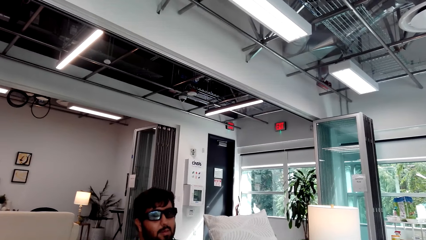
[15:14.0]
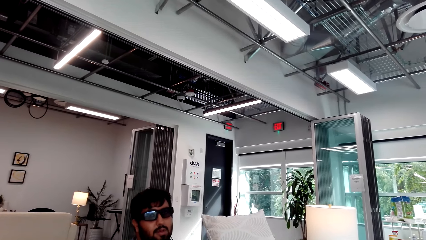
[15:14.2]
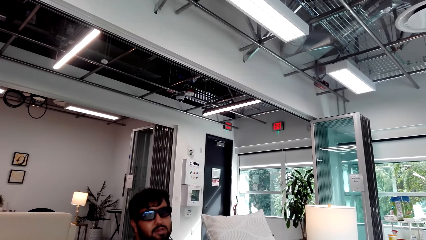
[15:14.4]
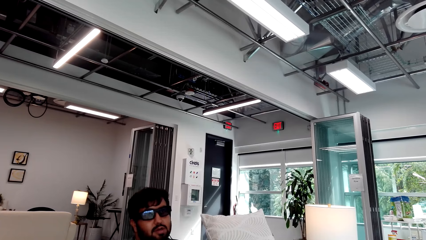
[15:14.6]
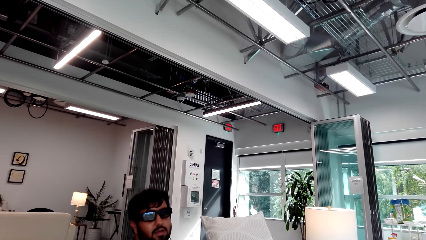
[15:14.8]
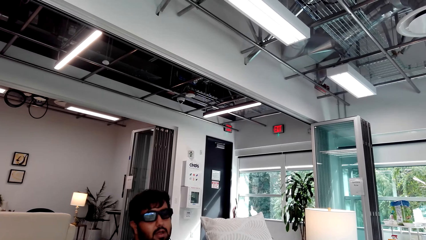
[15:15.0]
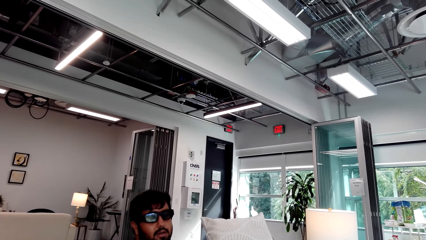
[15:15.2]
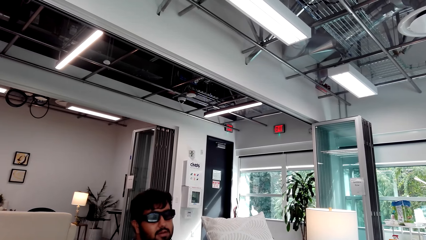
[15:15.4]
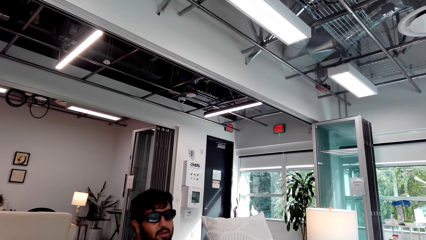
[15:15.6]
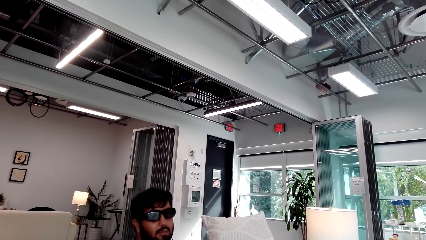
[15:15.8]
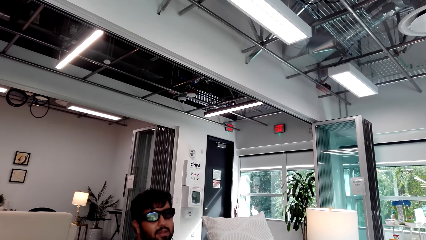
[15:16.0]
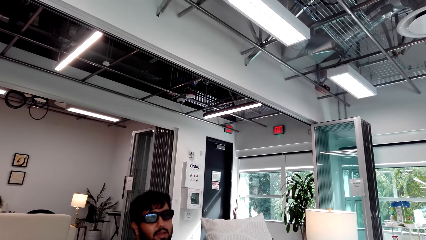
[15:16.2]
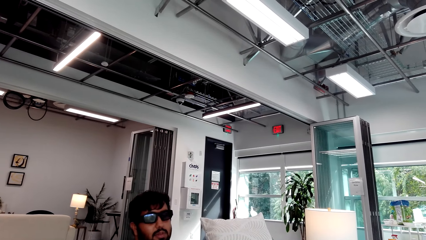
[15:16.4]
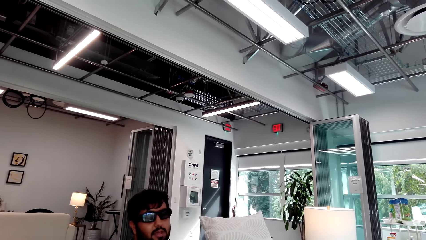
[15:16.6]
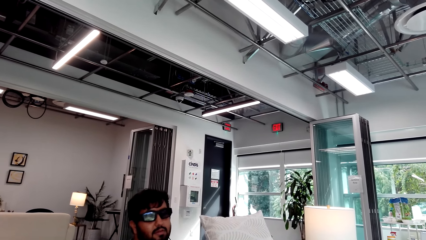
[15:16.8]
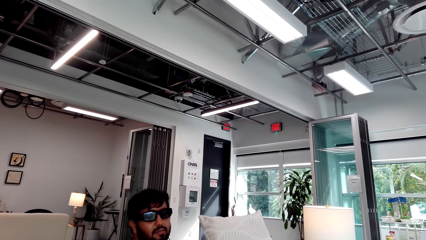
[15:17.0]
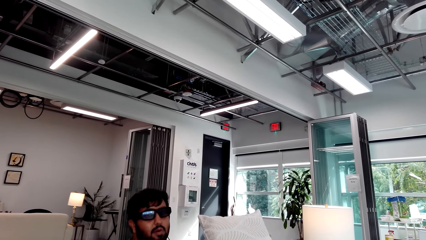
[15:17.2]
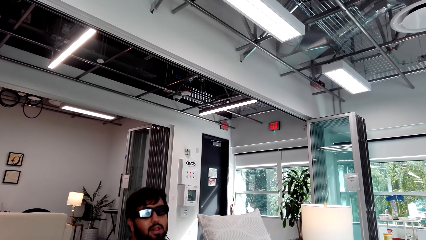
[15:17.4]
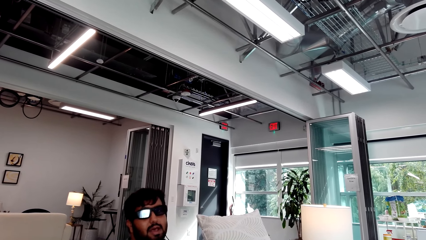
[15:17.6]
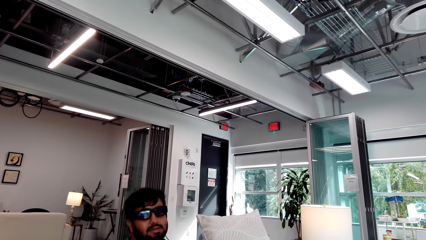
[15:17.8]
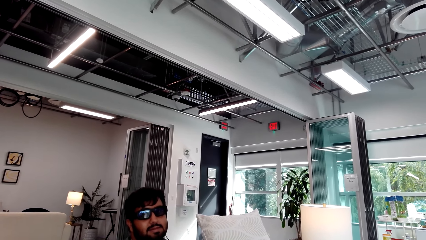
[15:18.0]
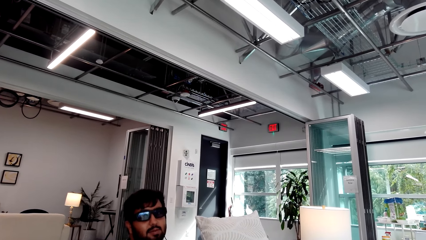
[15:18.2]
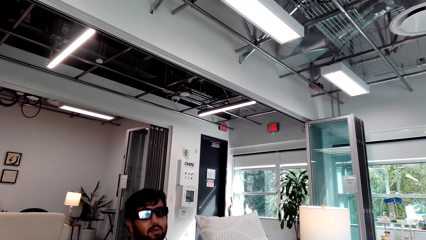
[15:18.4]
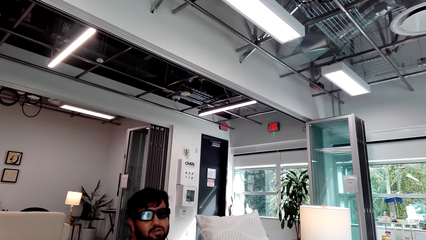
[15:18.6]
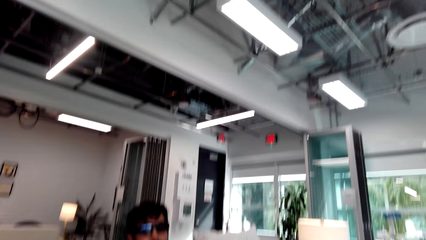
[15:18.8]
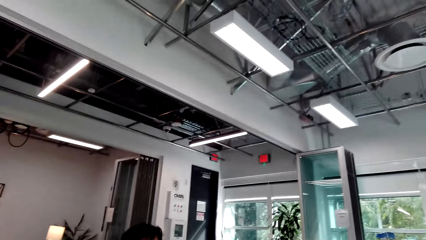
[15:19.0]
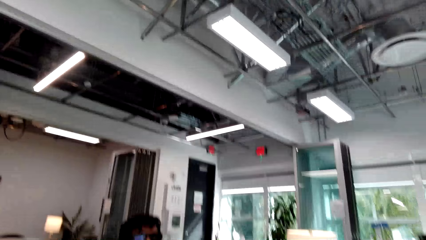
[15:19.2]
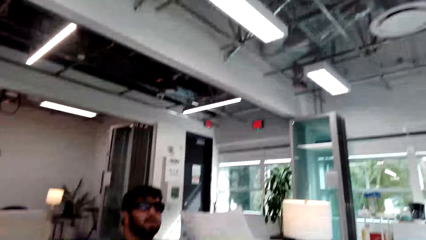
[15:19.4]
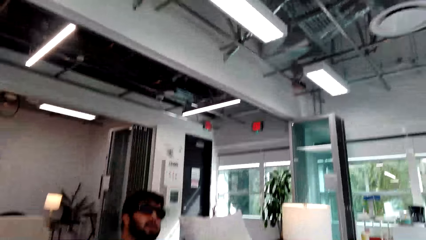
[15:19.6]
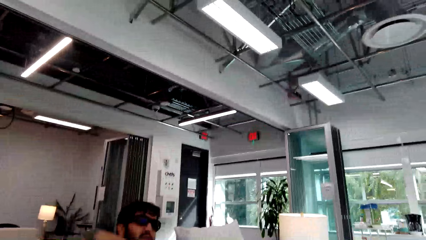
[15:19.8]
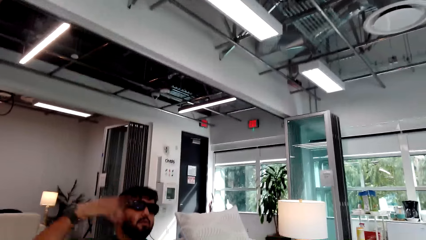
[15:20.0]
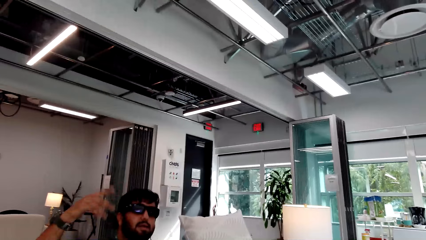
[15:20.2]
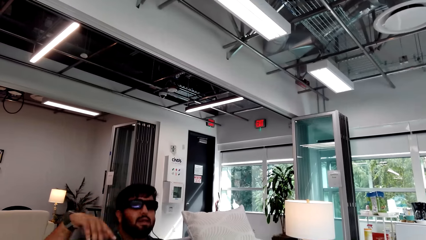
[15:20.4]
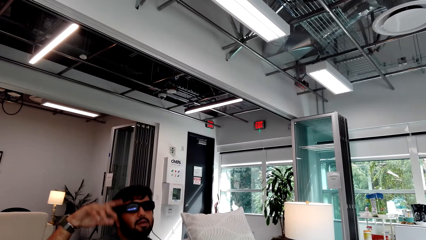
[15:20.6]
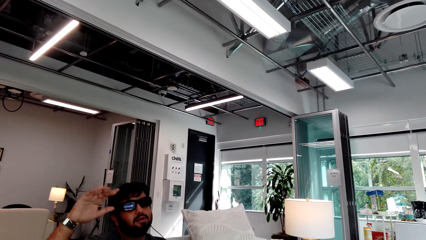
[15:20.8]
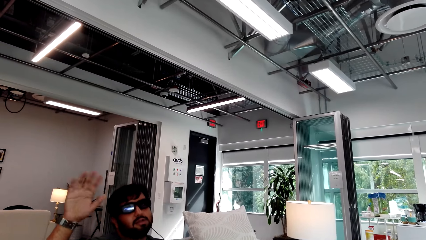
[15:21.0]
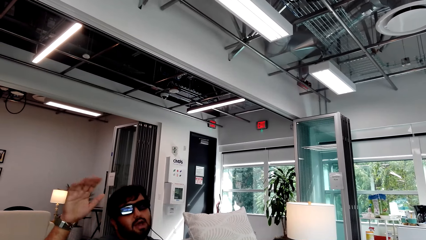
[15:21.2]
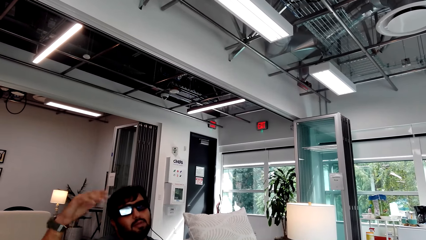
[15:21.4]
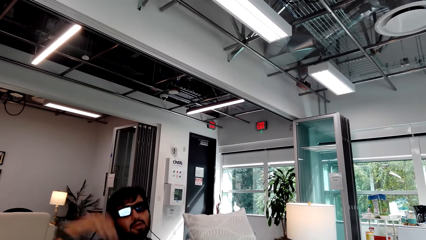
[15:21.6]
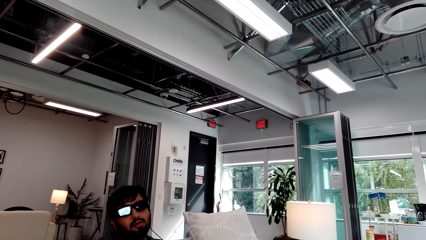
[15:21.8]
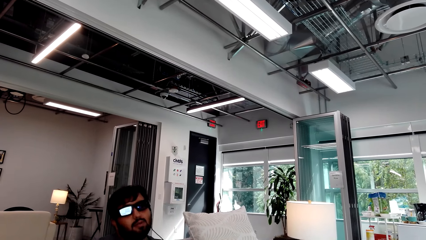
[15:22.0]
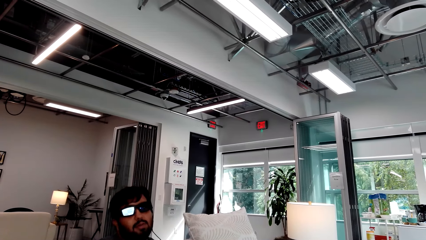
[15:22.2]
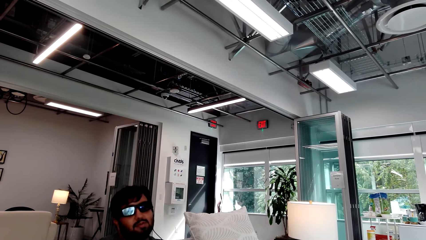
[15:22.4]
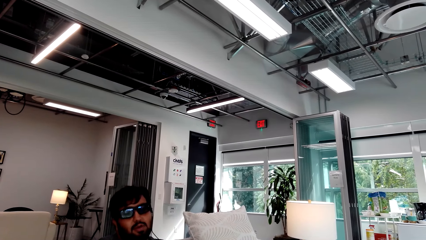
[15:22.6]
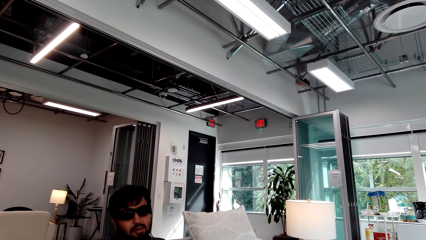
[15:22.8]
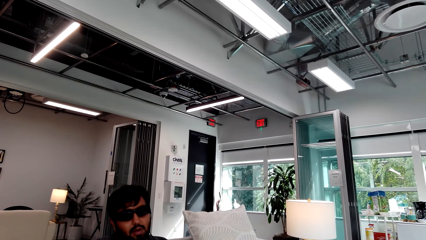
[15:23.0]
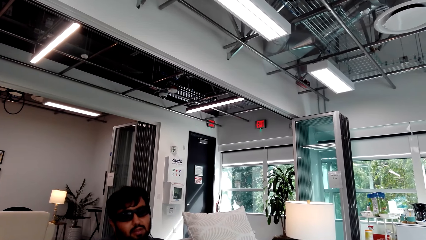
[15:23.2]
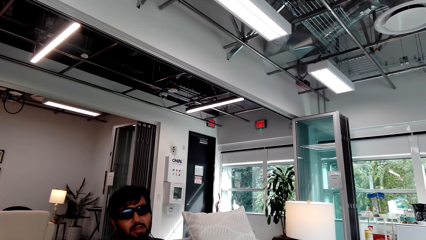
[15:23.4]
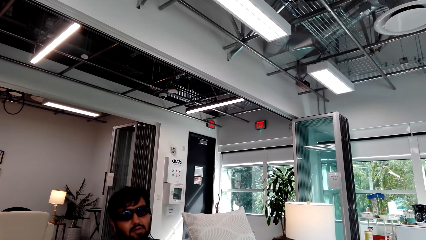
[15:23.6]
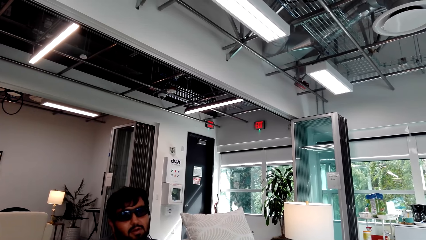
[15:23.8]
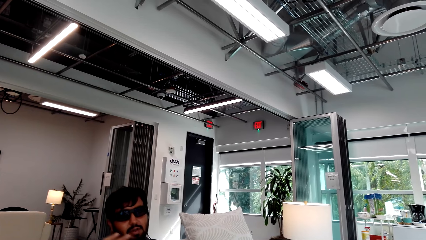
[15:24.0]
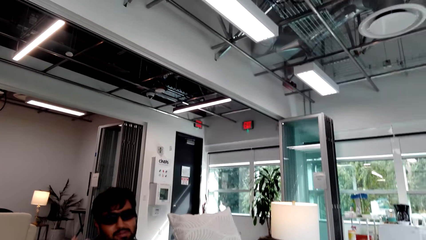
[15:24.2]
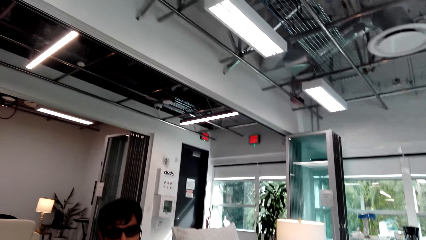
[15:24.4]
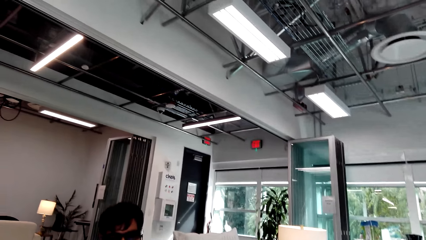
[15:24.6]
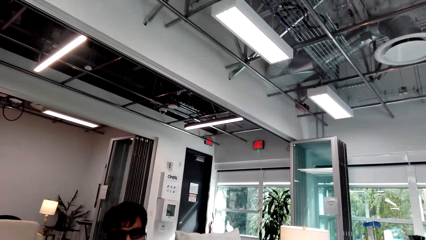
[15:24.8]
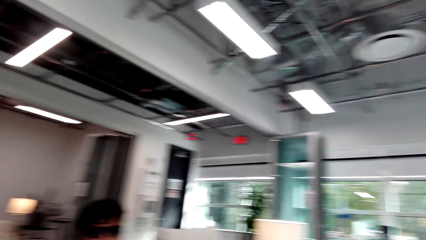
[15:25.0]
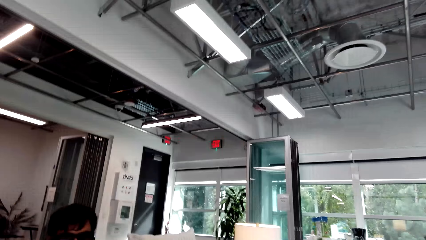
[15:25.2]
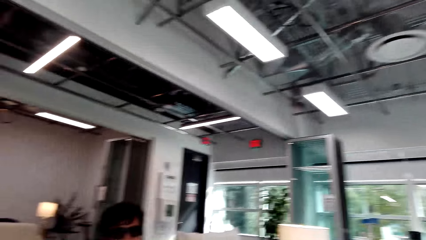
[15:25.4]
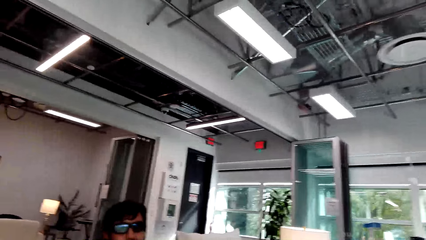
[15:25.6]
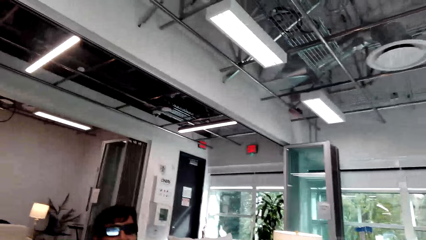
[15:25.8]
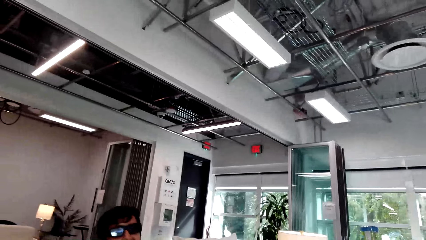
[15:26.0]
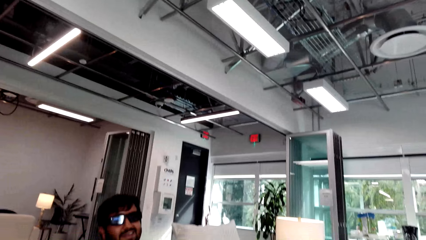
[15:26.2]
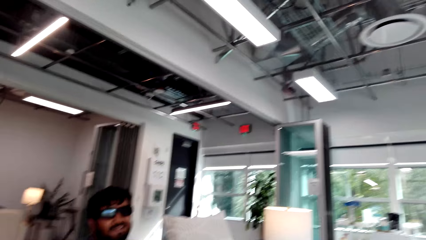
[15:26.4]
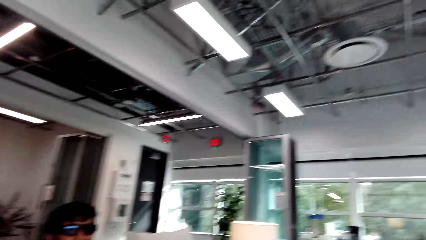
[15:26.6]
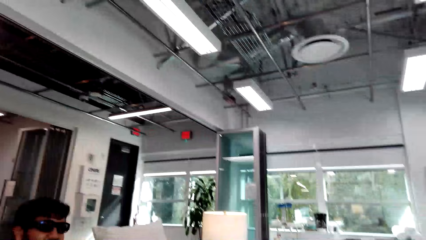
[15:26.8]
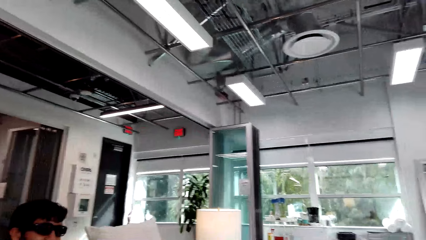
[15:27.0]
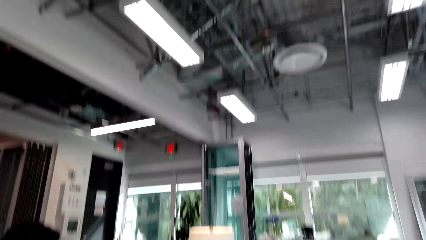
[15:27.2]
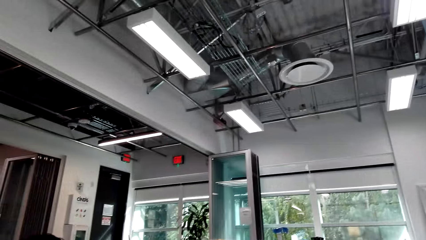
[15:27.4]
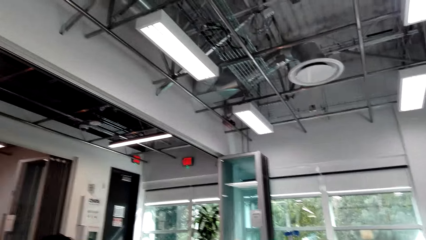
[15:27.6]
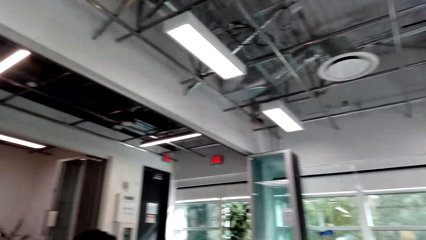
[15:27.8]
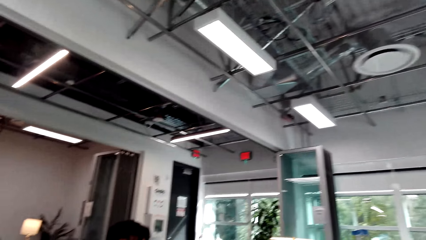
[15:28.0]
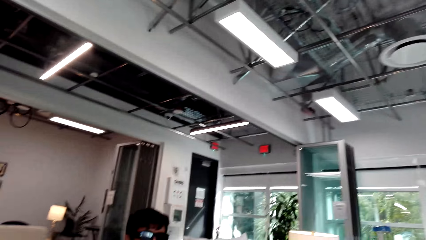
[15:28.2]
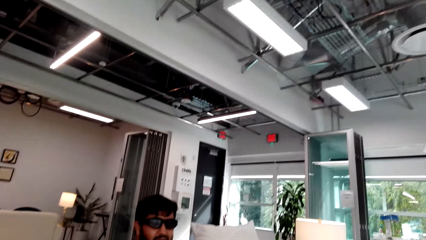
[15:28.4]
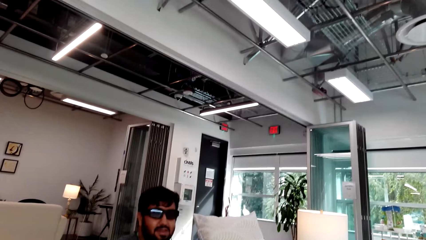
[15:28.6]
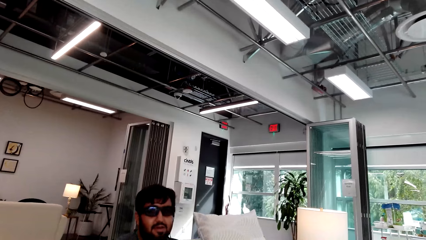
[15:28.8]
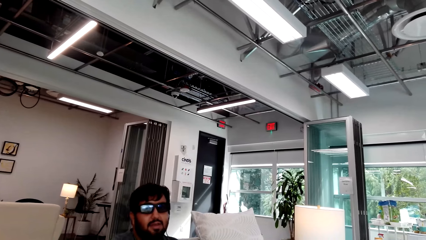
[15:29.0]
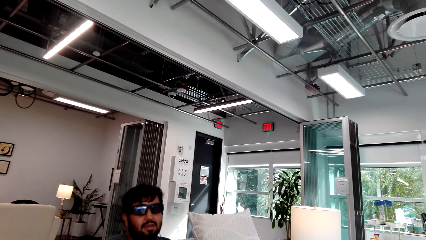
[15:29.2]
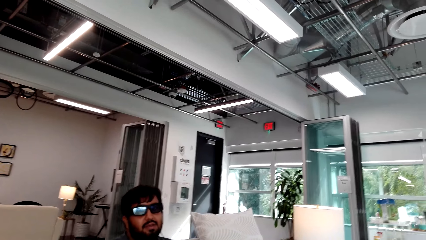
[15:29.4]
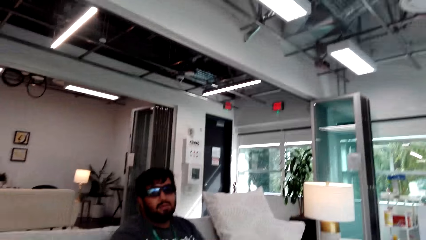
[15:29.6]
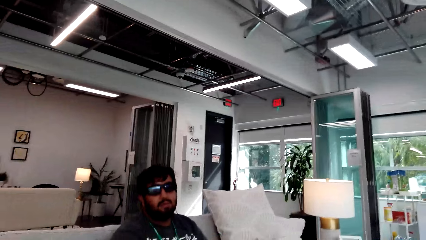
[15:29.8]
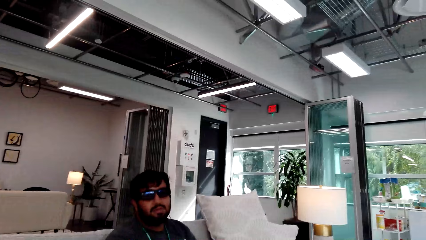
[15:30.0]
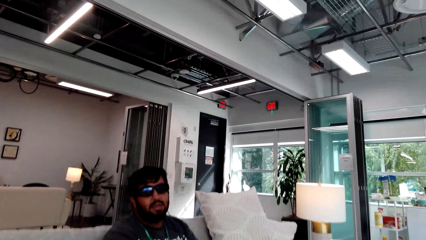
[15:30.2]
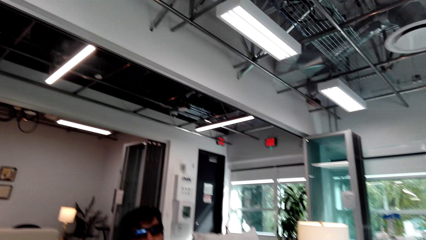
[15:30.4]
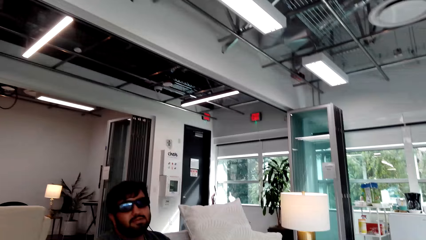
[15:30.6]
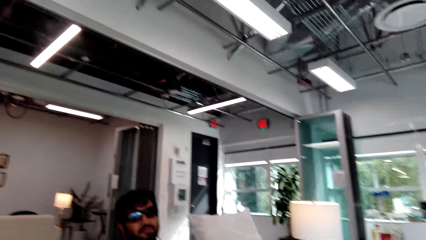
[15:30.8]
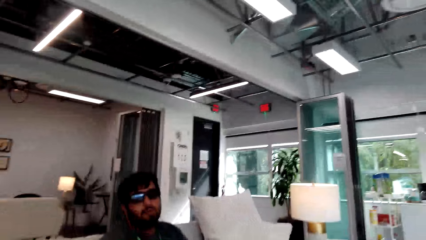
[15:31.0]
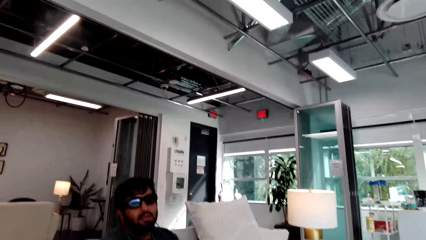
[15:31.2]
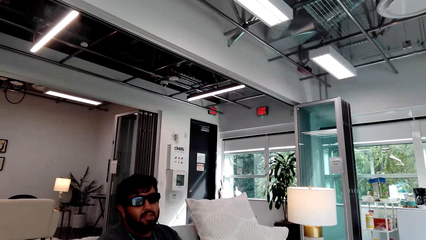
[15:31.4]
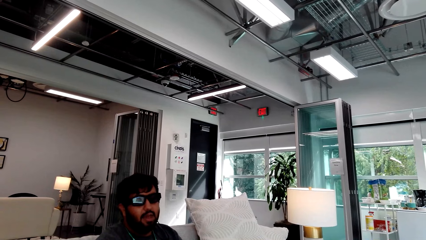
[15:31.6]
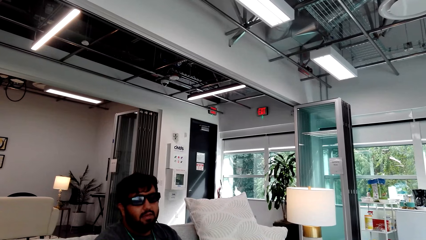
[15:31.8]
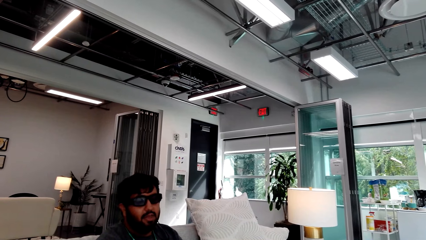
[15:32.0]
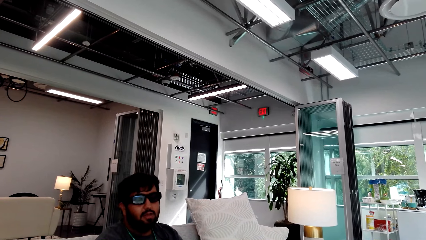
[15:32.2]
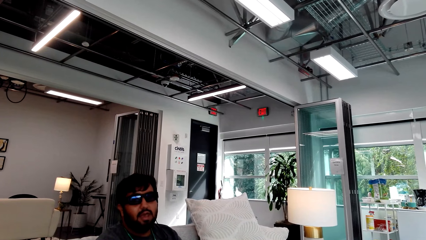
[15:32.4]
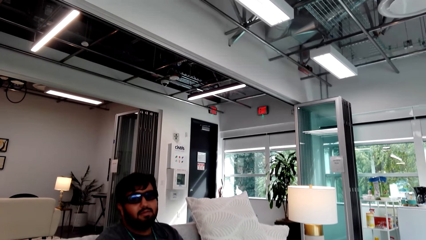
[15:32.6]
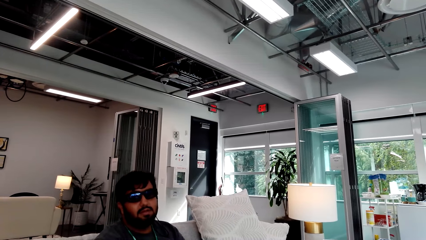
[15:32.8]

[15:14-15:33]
A man talks to the camera wearer. The camera wearer talks to the man. The man talks to the camera wearer and lifts his hand up. The camera wearer talks to the man. The man talks to the camera wearer. The man interacts with the camera wearer. The camera wearer talks to the man. The man talks to the camera wearer.
